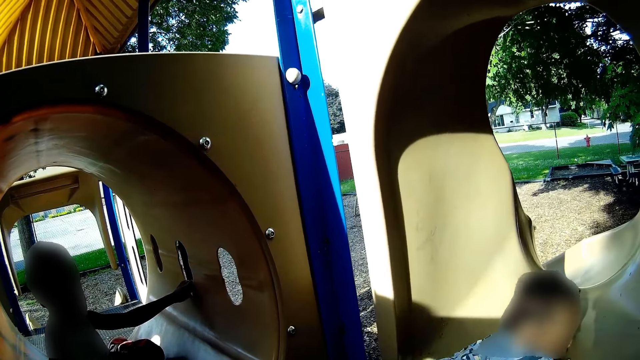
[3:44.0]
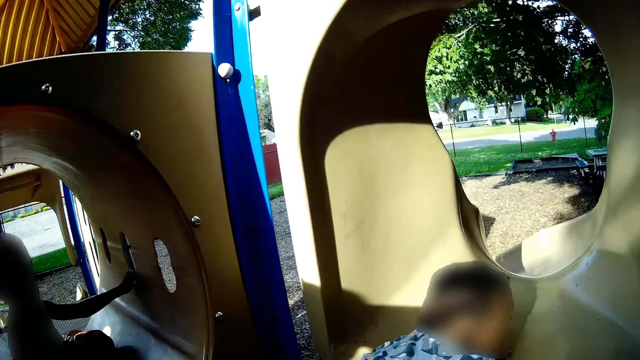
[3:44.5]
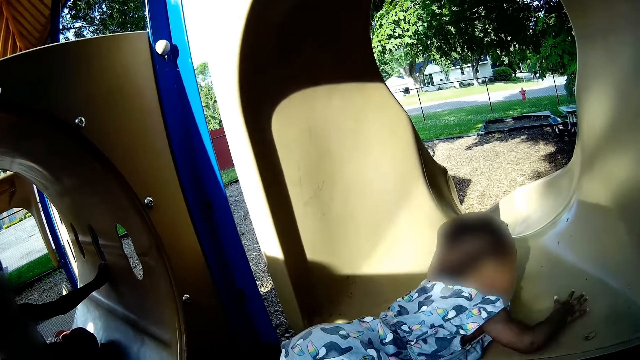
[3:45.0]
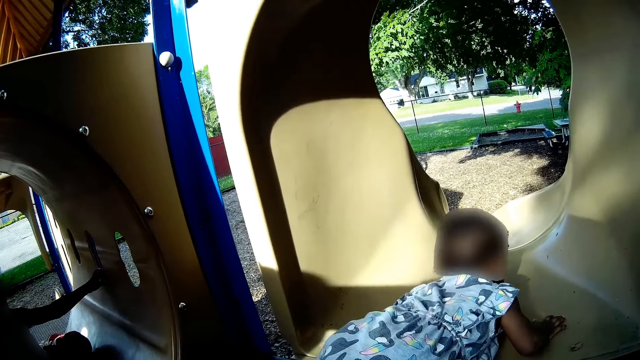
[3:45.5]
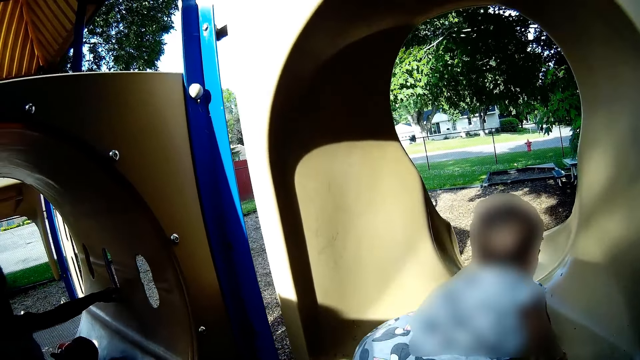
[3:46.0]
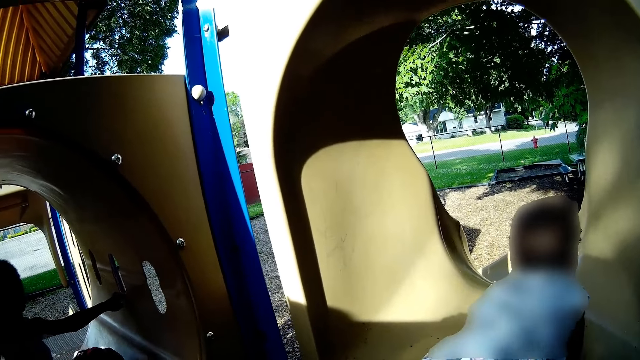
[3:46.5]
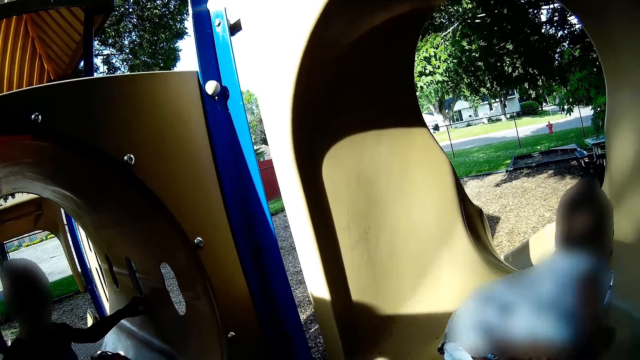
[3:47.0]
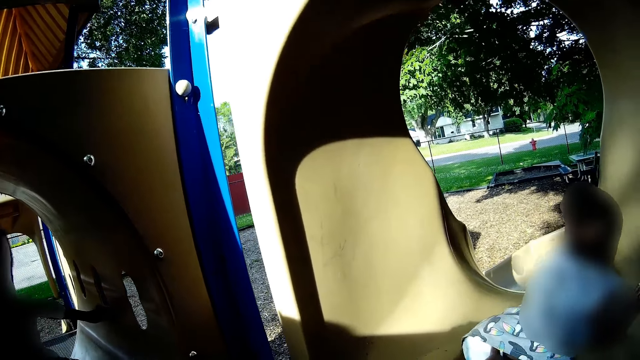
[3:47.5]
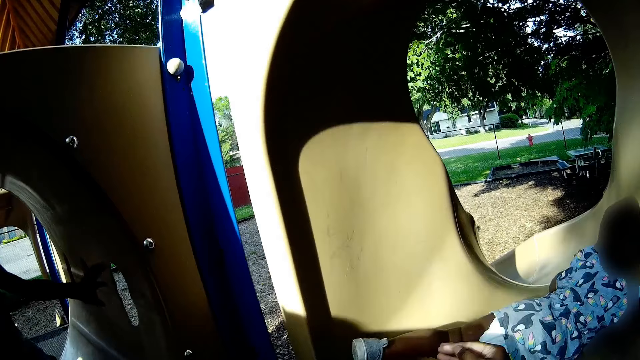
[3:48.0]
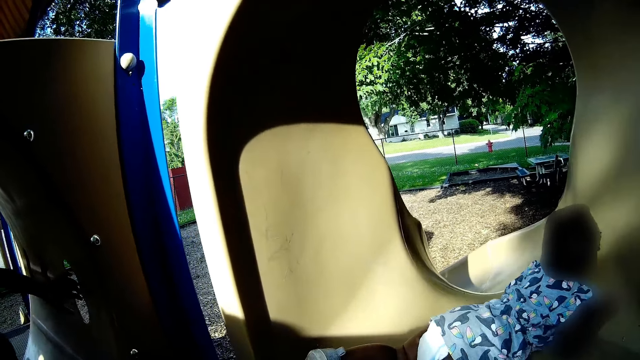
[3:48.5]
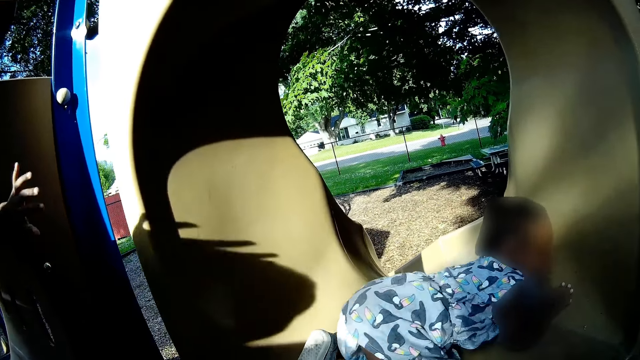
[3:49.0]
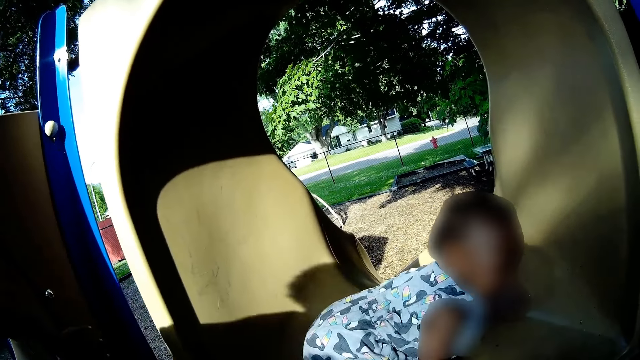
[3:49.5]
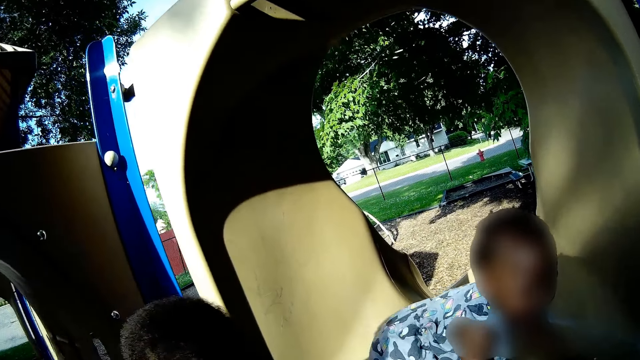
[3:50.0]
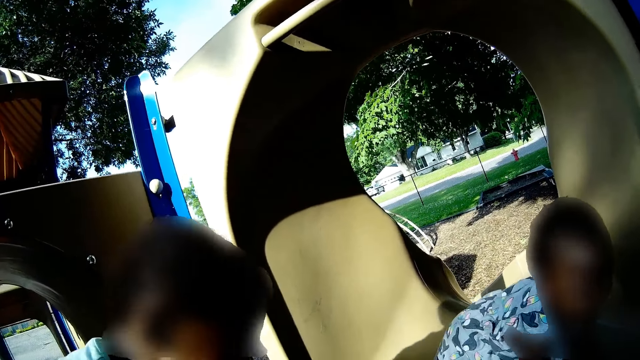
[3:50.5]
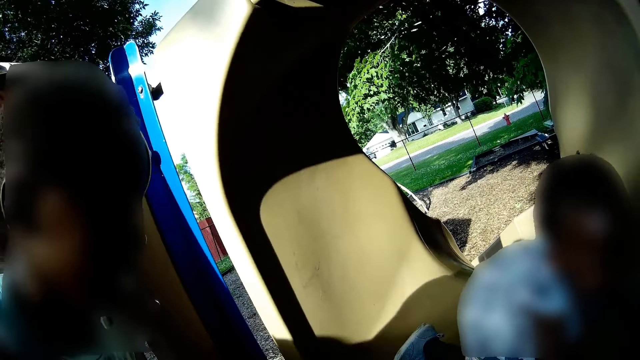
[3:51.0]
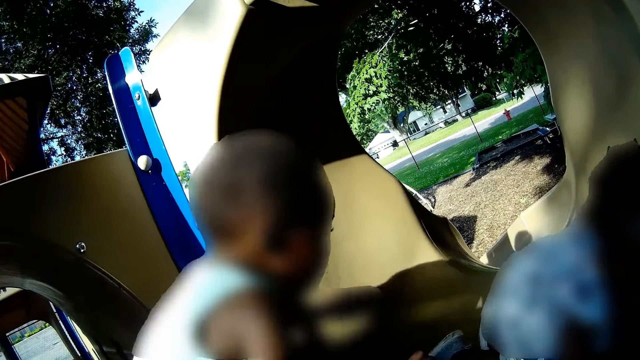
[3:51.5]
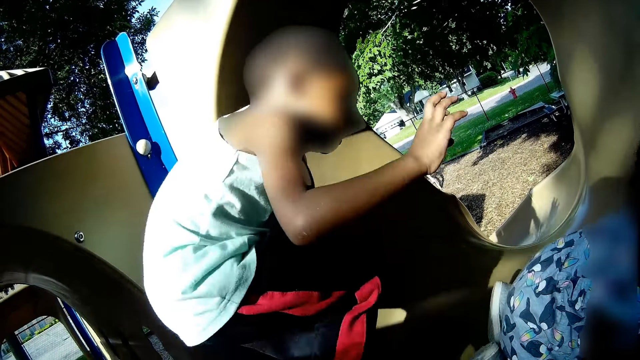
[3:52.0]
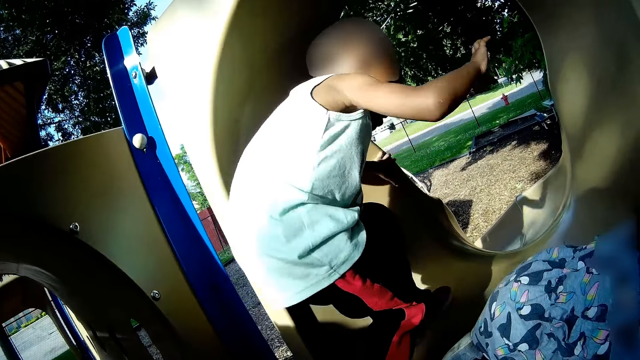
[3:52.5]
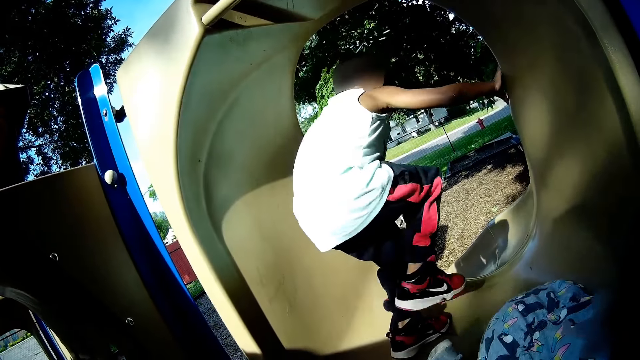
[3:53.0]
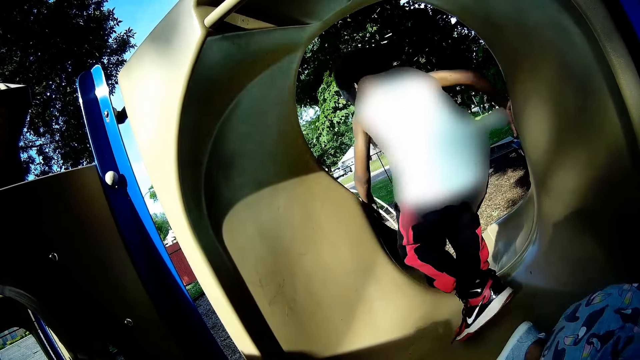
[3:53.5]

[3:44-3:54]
The camera wearer looks at a baby. A boy speaks to the camera wearer. The baby crawls on the slide. The boy walks into the playground slide. The camera wearer adjusts a diaper on the baby with her right hand. The boy speaks to the camera wearer. The baby cries. The camera wearer speaks to the baby. She speaks to the boy. The boy walks on the slide. The boy speaks to the camera wearer.

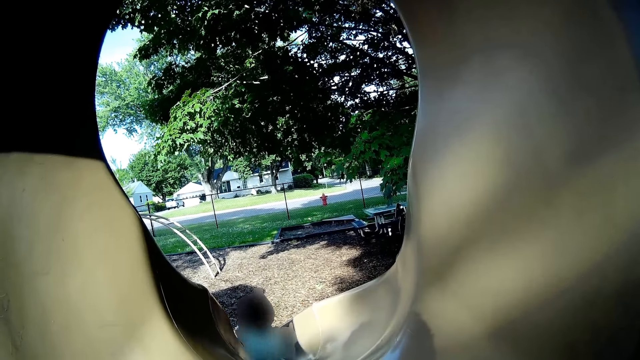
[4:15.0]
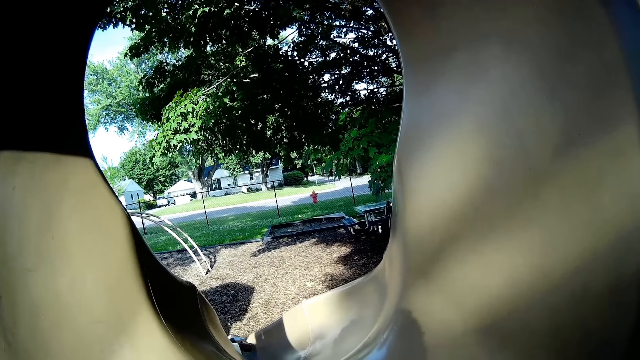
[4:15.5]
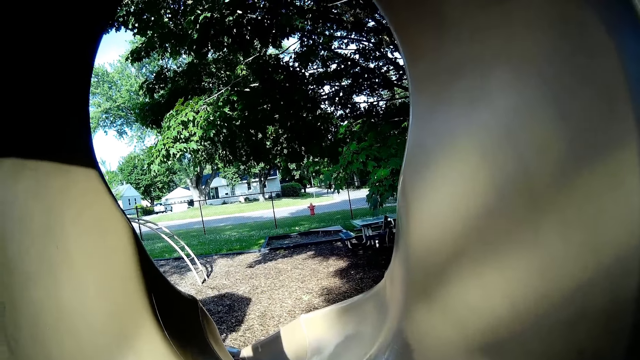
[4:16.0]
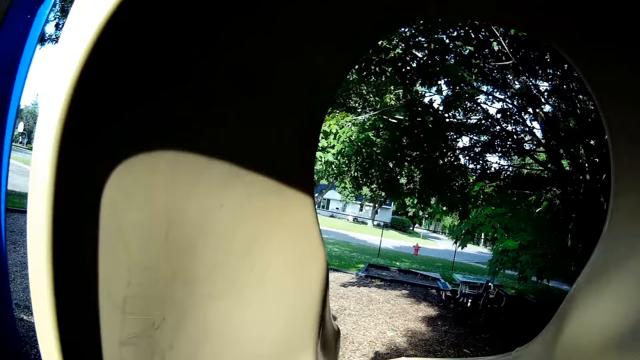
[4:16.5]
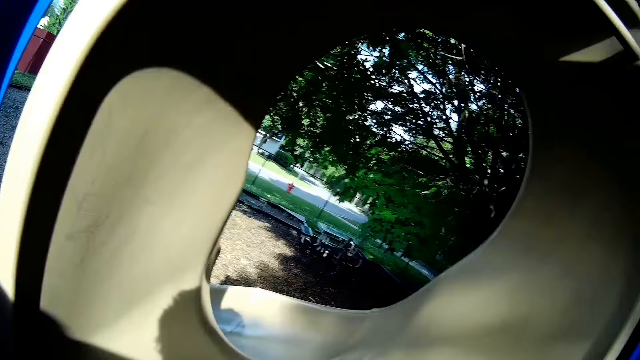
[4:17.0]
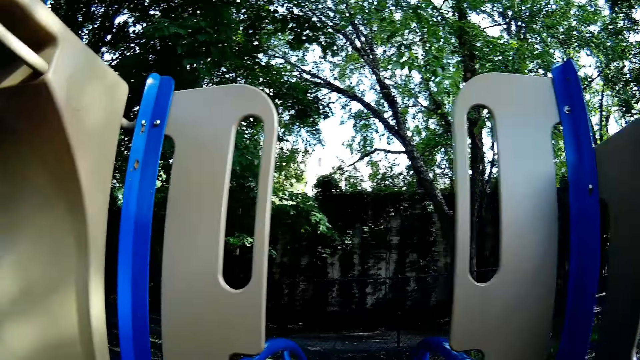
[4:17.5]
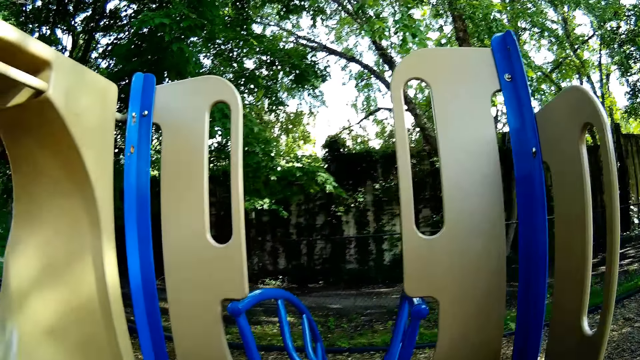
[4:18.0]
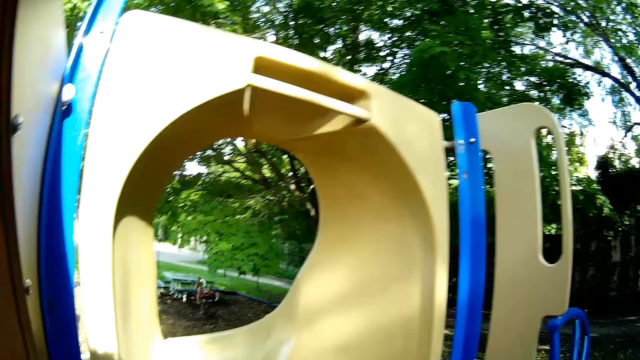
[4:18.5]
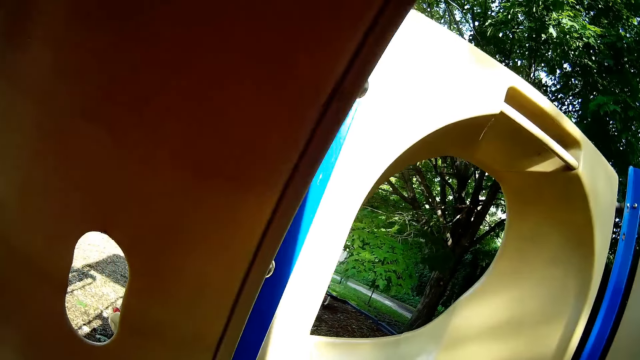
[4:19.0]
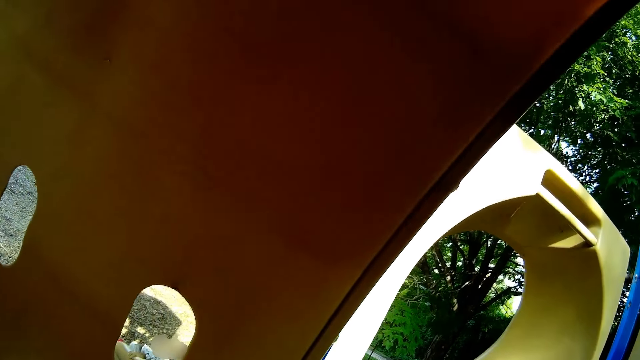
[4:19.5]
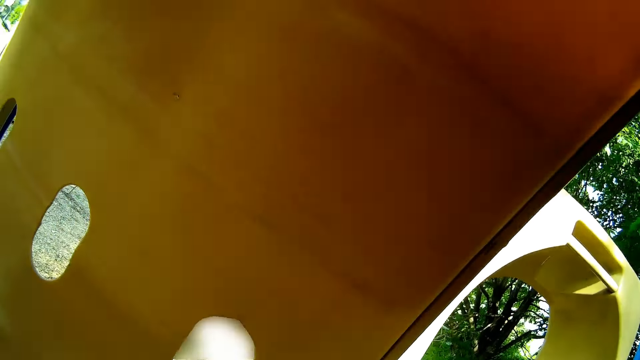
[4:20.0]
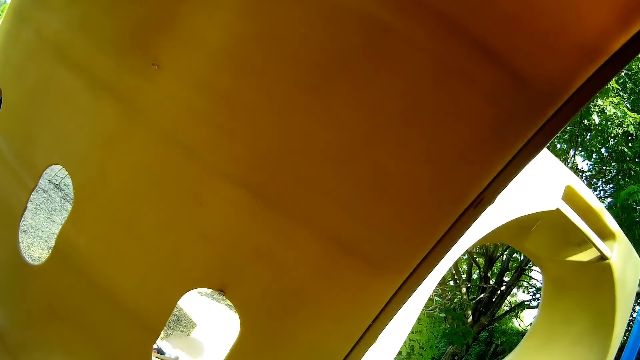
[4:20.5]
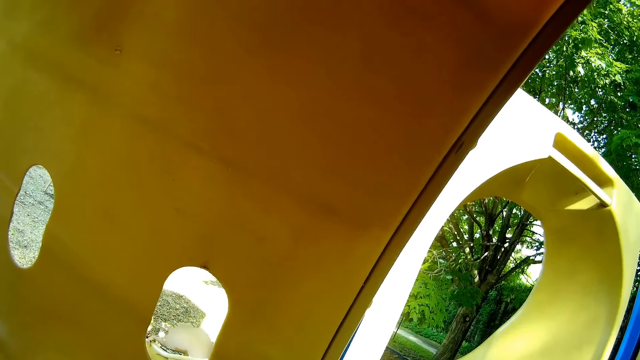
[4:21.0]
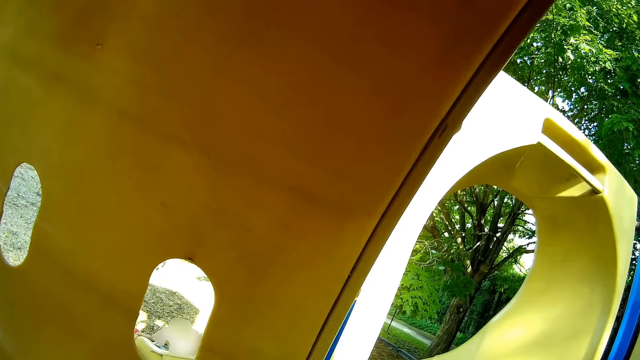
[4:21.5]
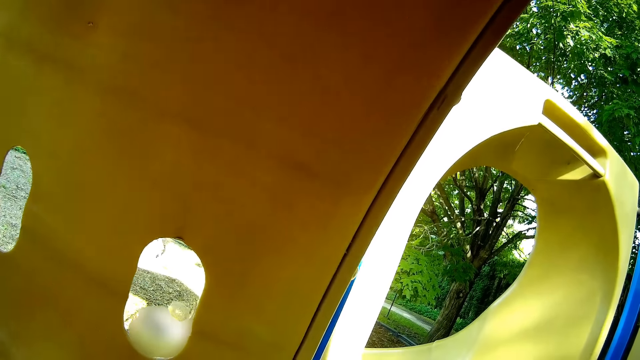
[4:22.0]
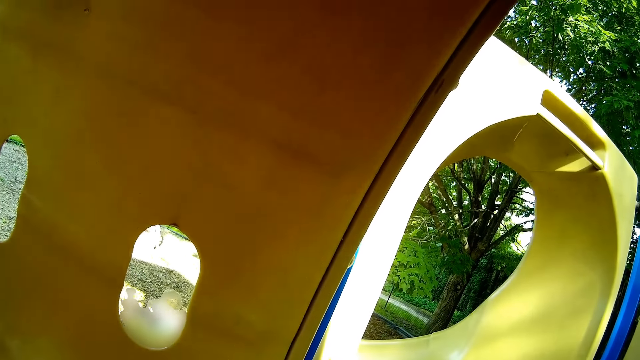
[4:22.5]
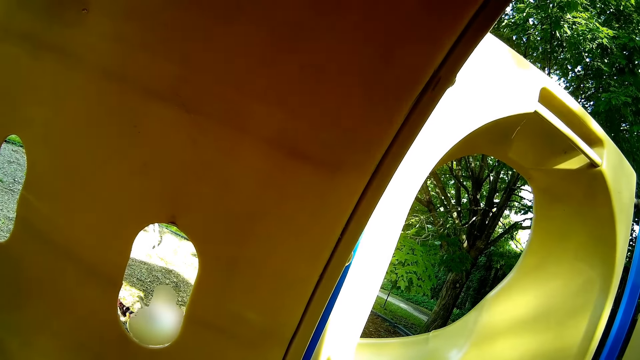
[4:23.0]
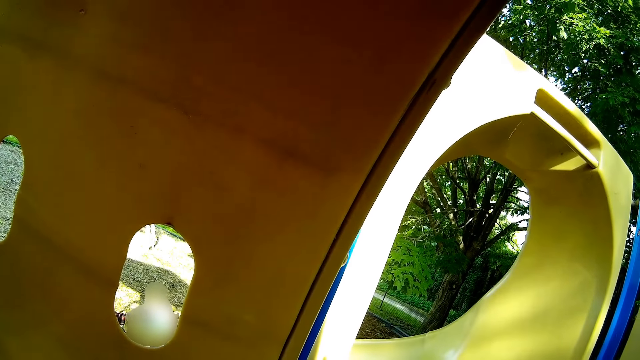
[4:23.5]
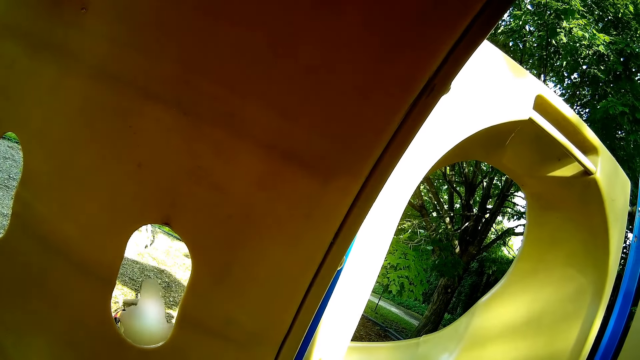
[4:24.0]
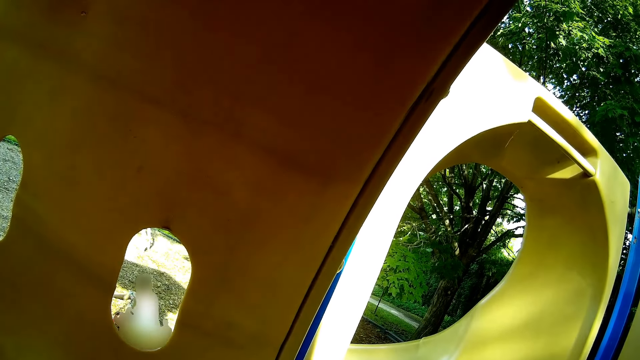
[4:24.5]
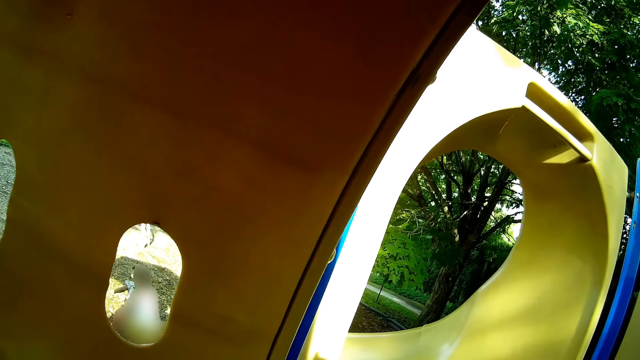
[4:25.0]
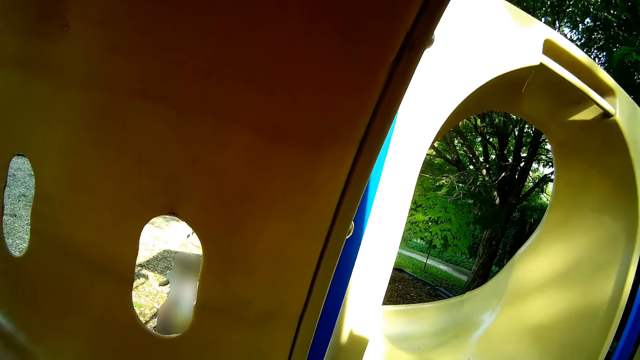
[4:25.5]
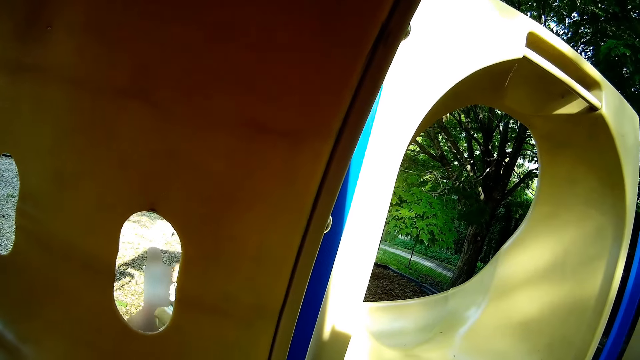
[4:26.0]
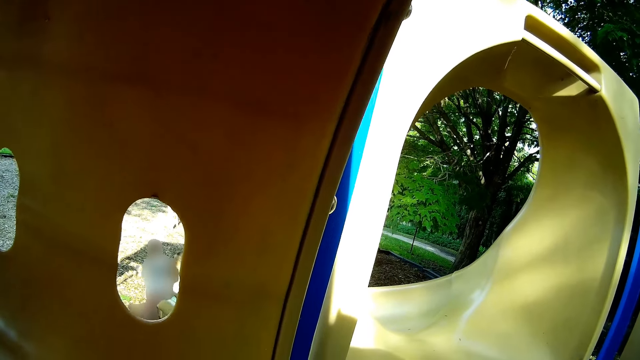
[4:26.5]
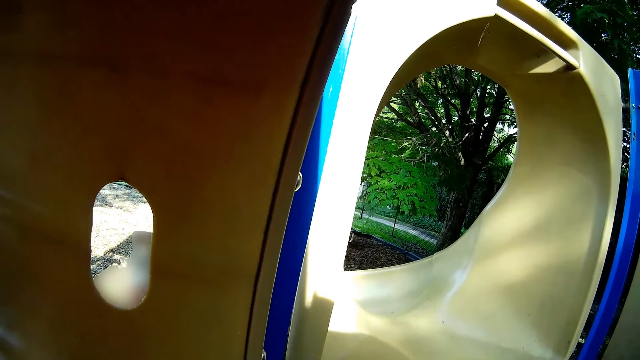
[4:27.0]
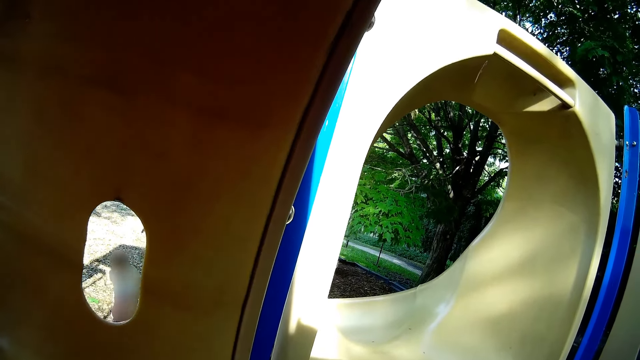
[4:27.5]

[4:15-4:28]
The camera wearer looks around. They speak to a baby.
